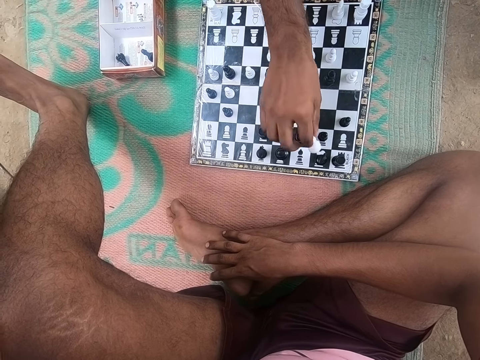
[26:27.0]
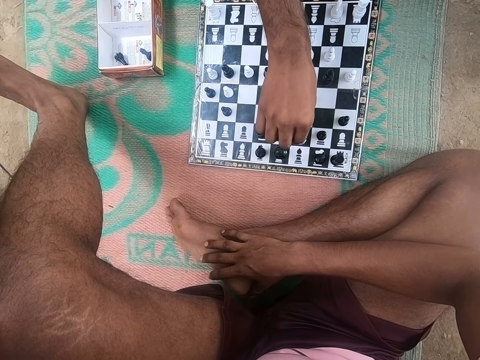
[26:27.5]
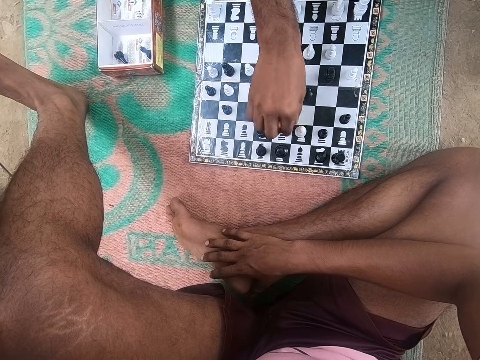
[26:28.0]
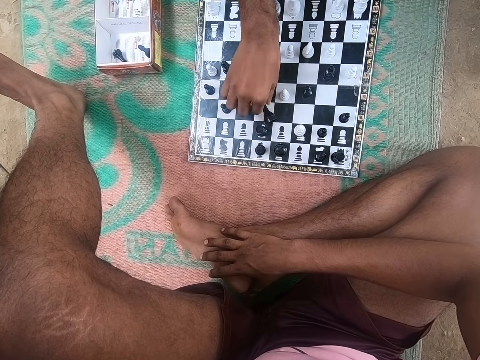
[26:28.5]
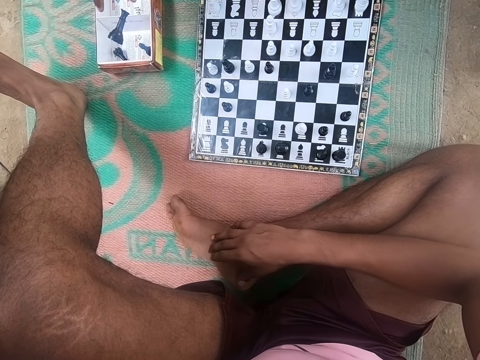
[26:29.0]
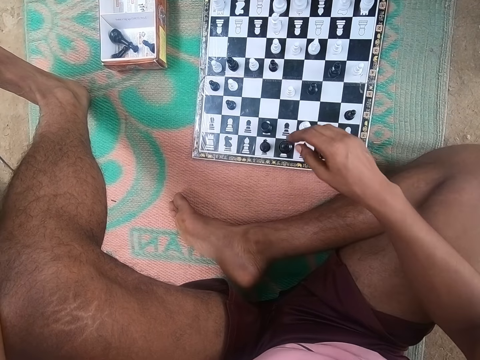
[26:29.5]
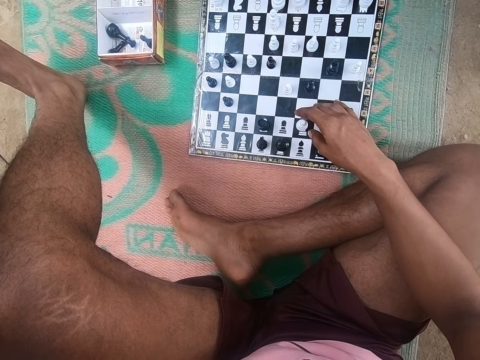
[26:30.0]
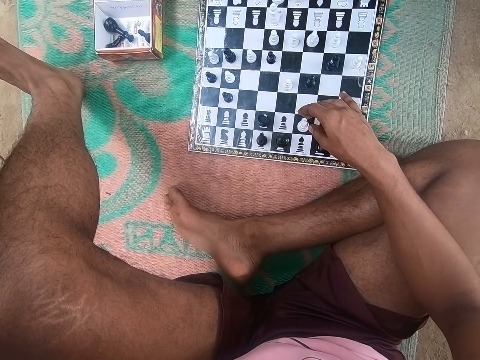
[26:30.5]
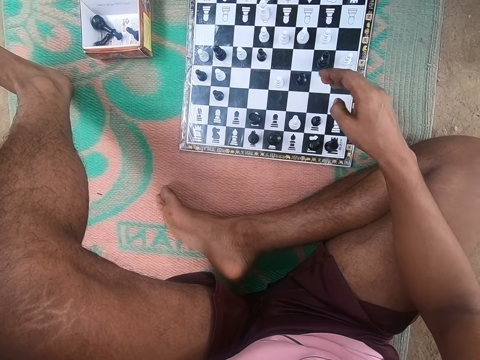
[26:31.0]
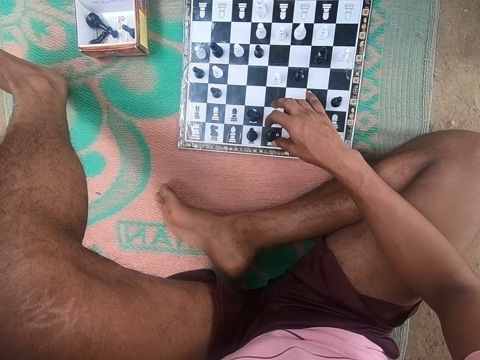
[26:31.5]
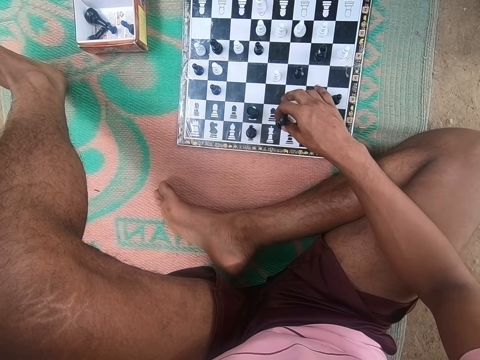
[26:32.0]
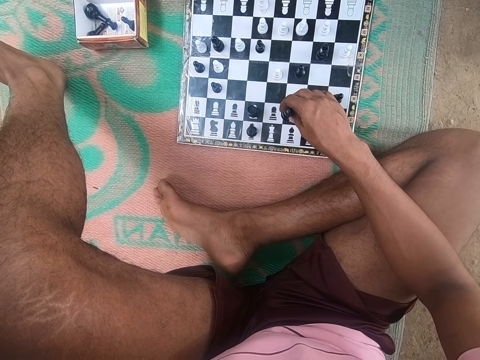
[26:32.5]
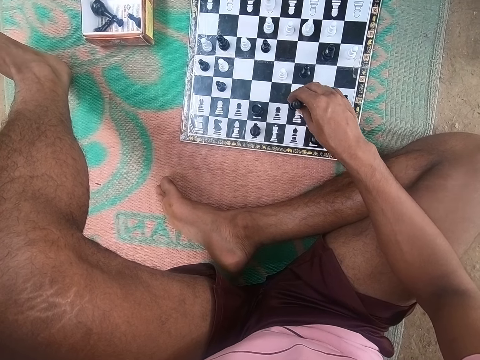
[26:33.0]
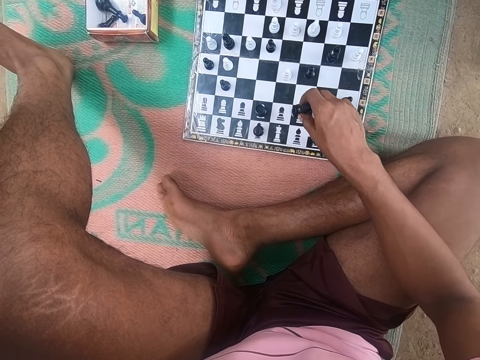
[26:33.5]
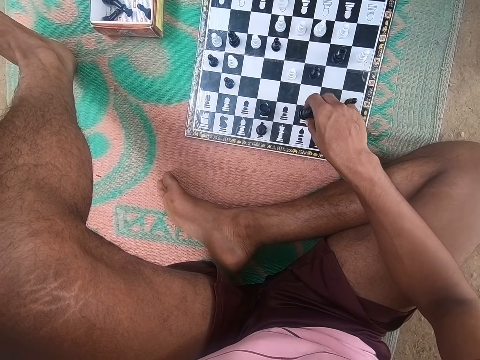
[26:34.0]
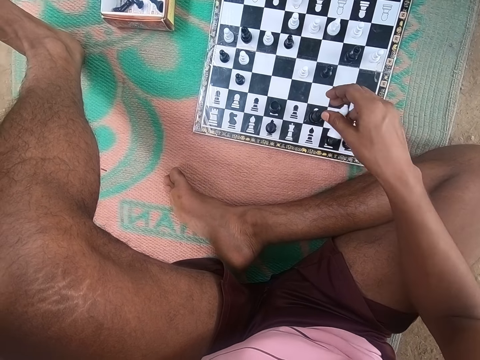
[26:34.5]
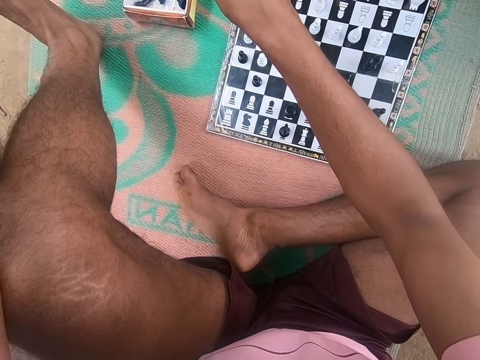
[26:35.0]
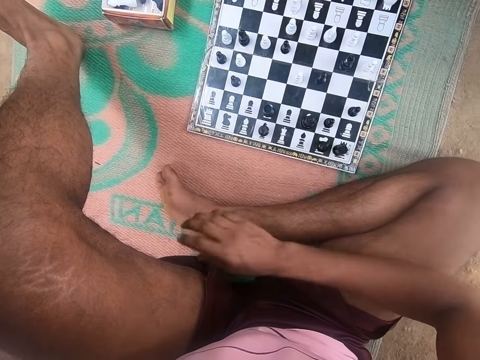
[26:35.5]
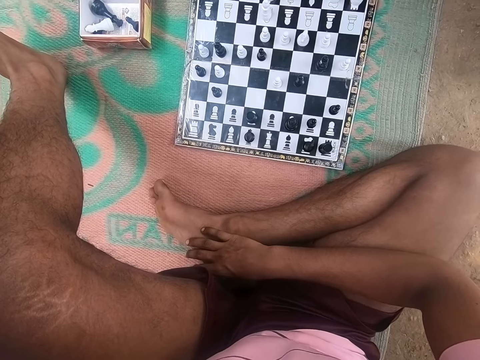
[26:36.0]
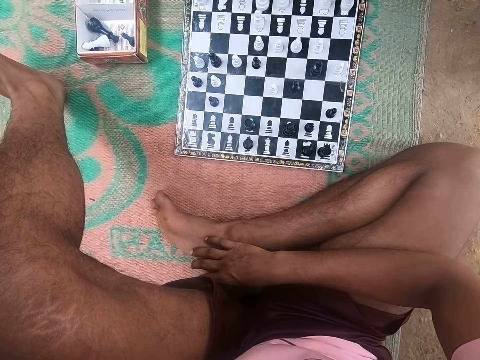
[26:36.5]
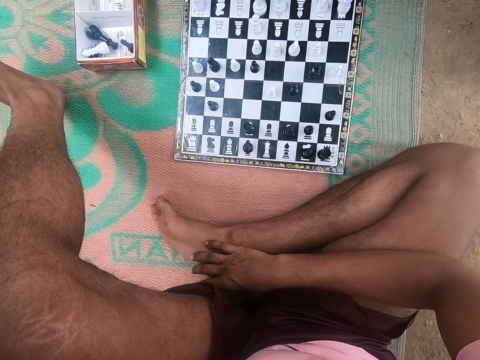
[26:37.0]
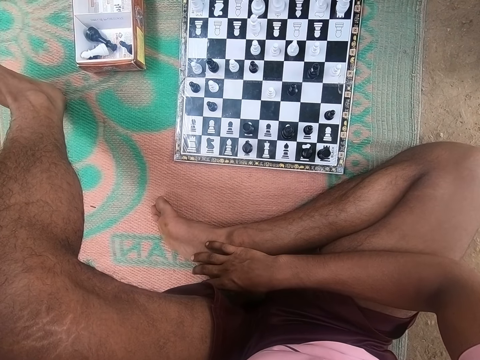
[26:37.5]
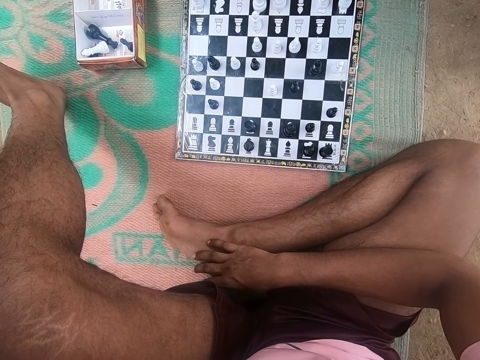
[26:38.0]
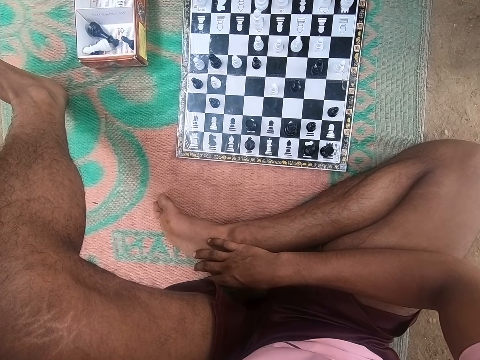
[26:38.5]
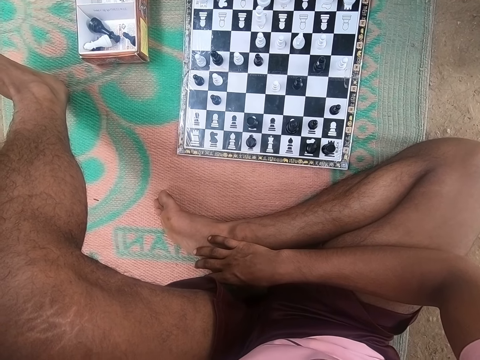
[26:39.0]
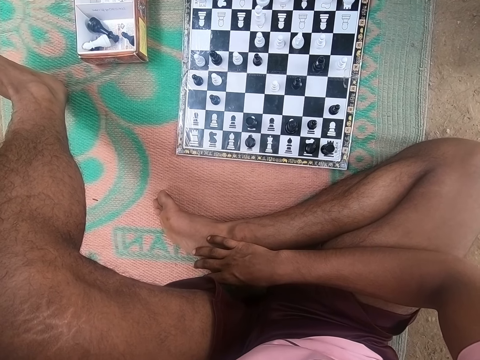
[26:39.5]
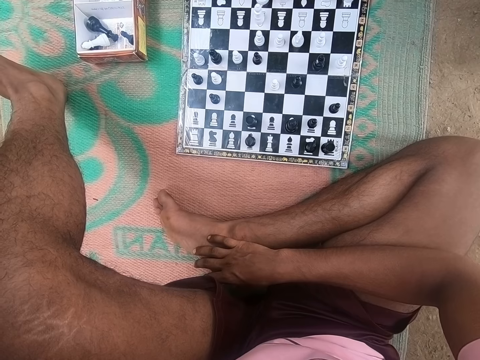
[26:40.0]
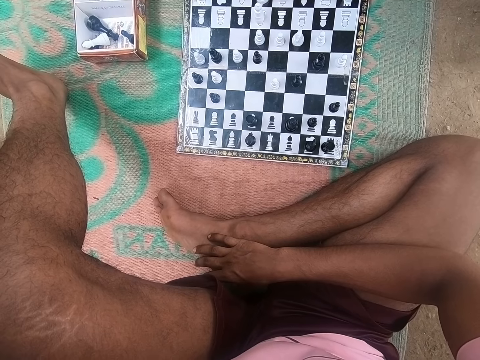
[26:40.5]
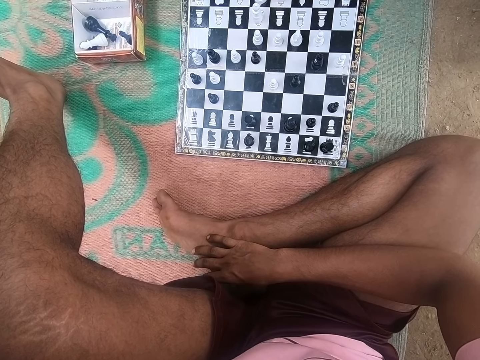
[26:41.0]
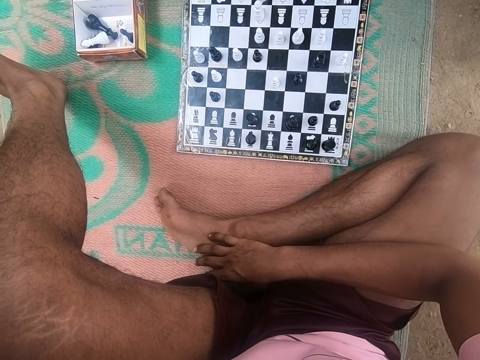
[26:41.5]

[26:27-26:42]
A man plays a chess game. The man picks up a piece and drops the piece in the box. The camera wearer plays a chess game. They pick up a piece and drop the piece in the box. The man looks around the chess board. The camera wearer looks around the chess board.

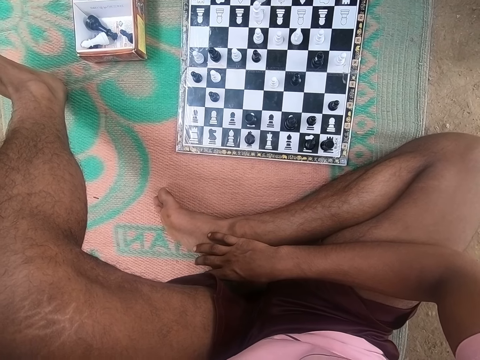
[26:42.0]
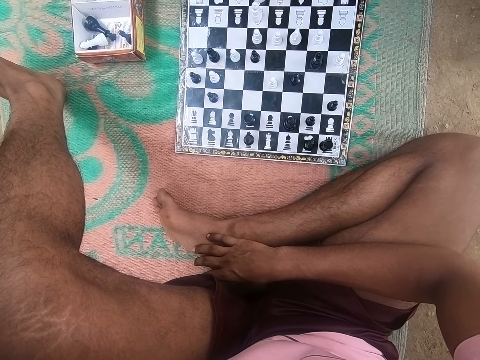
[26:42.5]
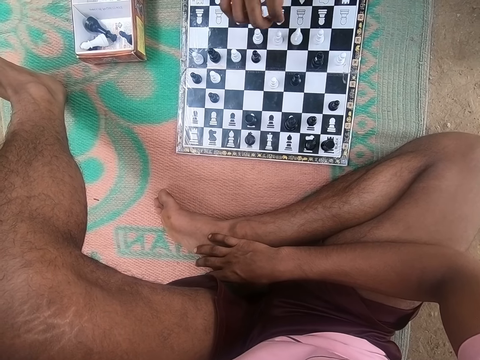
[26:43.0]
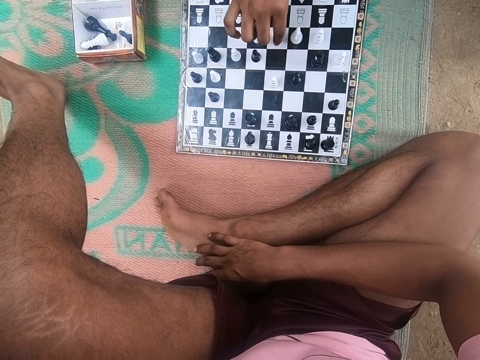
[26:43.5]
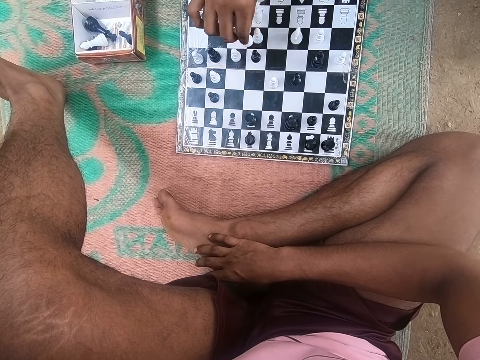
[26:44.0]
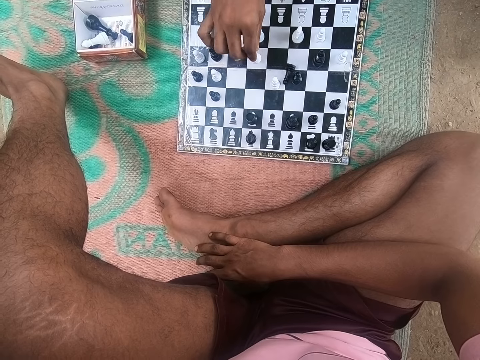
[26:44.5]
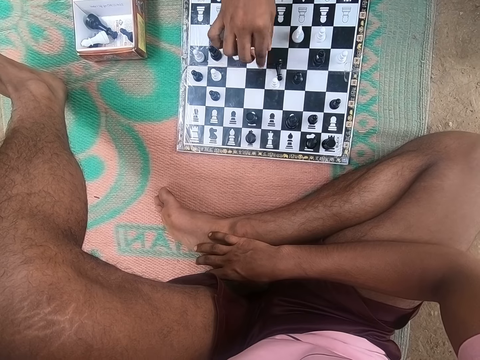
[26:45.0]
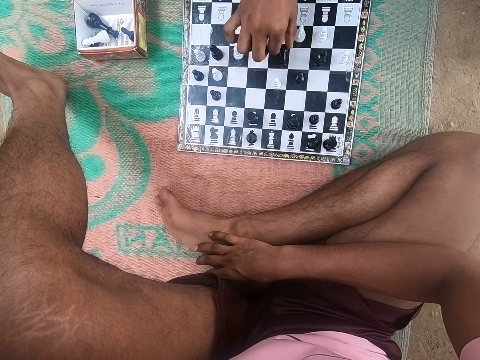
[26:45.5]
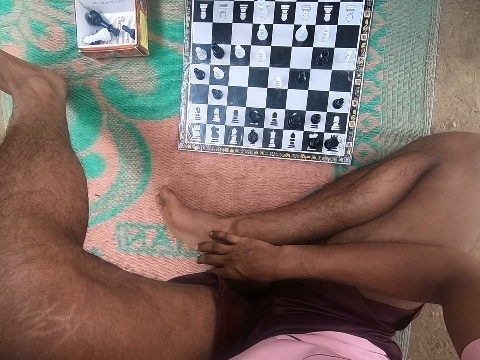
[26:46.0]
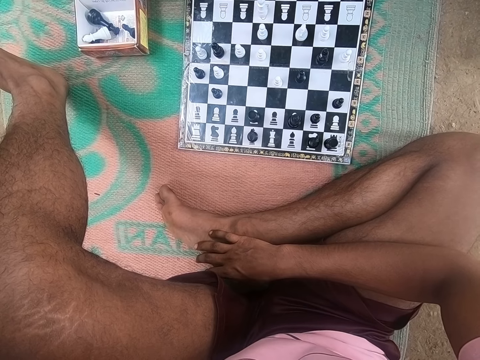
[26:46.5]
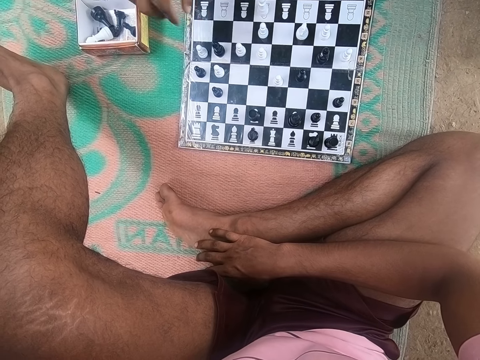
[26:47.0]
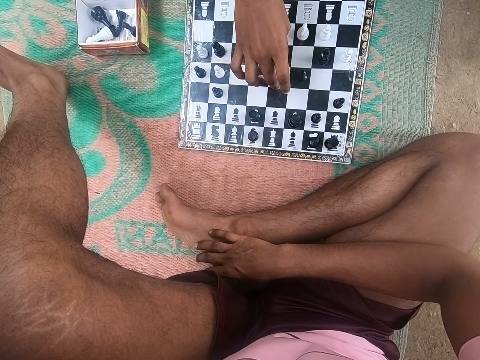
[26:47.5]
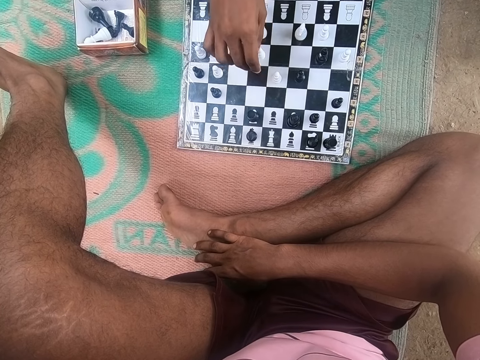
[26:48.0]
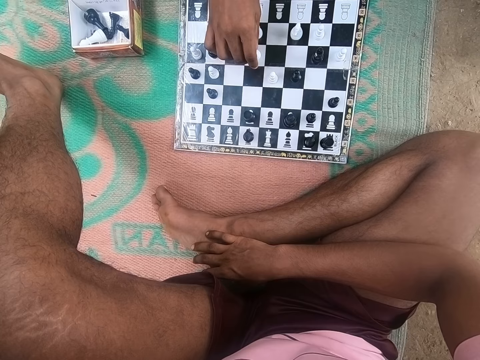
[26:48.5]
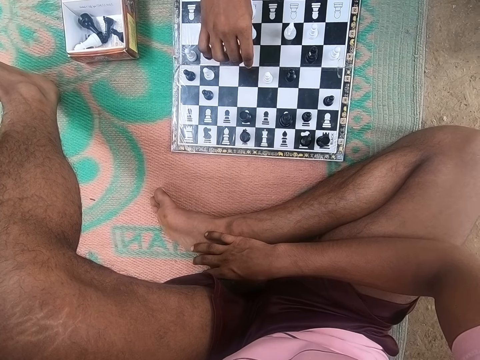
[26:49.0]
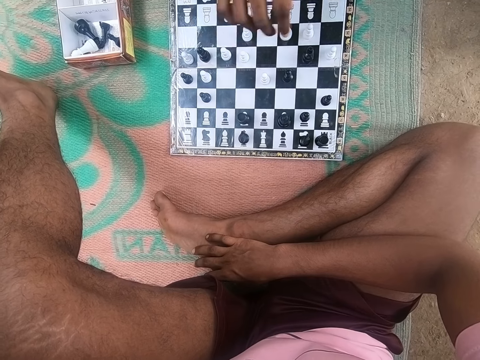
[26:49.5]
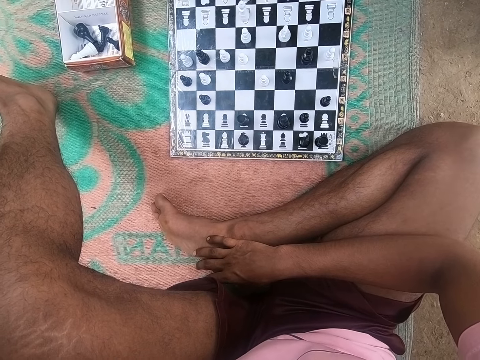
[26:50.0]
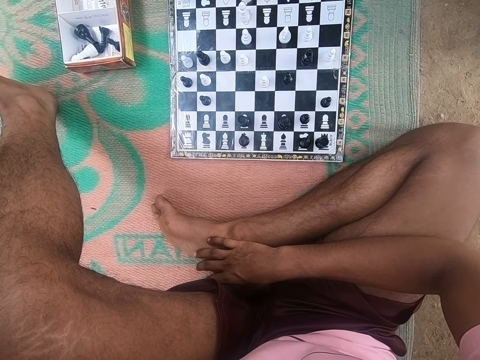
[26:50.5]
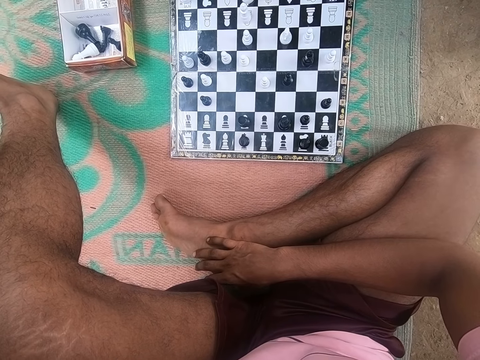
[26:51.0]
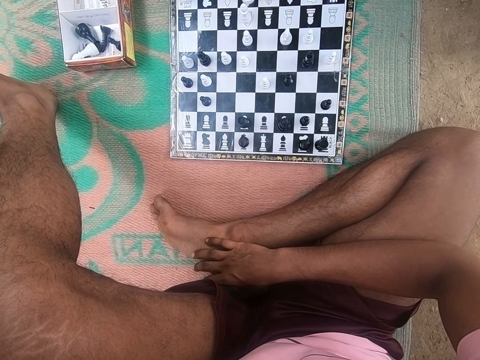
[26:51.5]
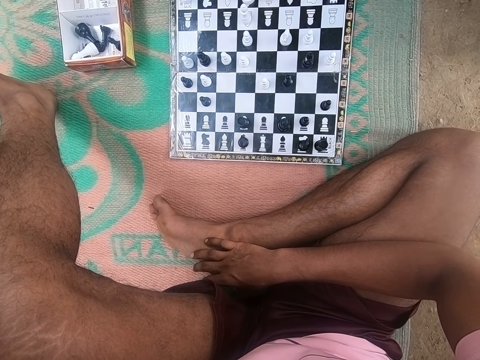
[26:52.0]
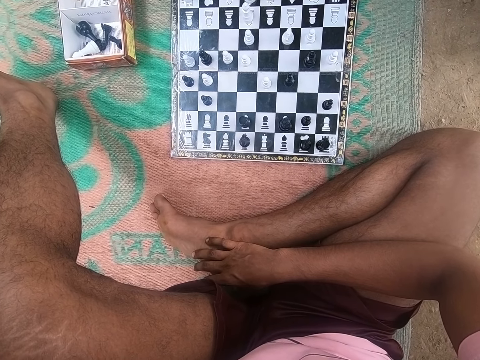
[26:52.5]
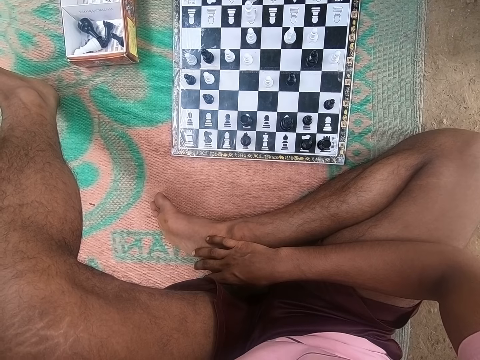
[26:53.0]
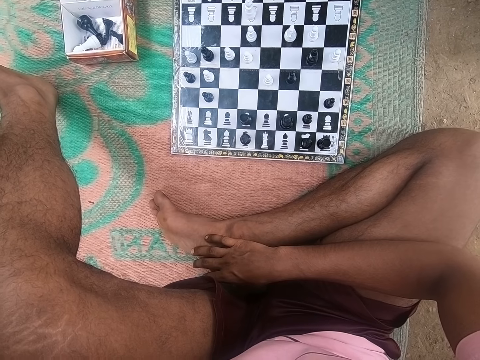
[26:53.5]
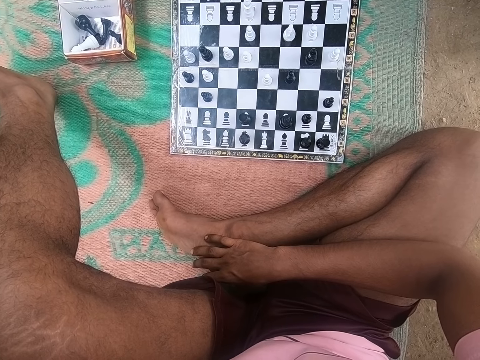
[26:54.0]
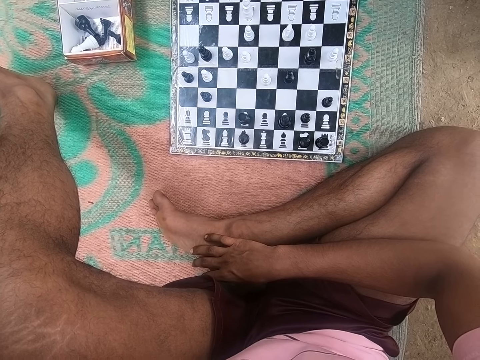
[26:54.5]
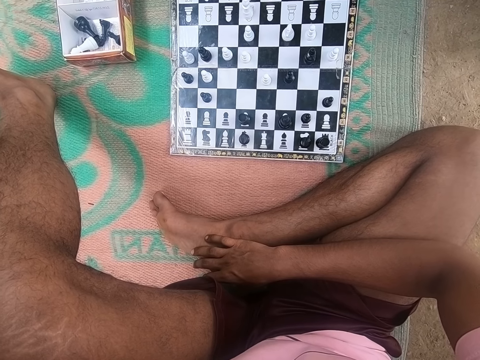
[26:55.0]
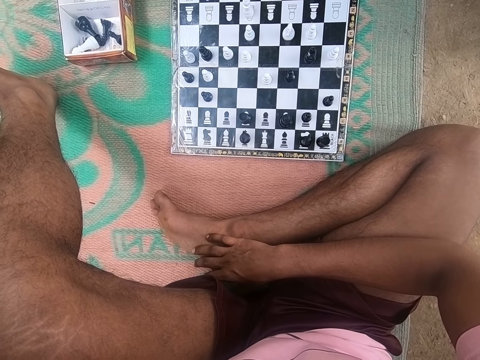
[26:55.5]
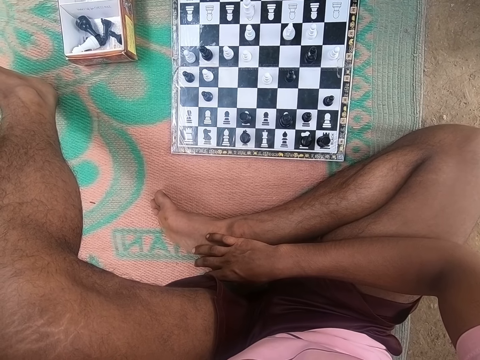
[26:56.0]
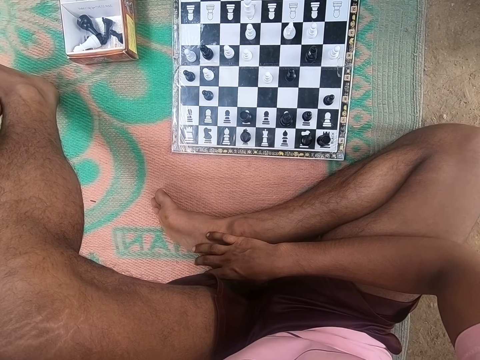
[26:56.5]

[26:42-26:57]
A man plays a chess game. The man picks up a piece and drops the piece in the box. The man plays chess. The camera wearer looks around the chess board.
